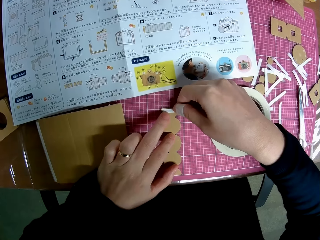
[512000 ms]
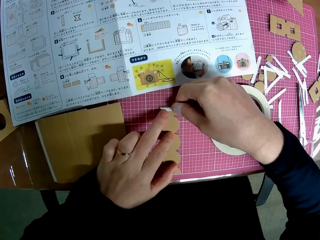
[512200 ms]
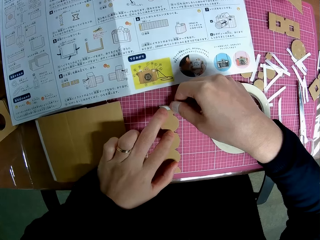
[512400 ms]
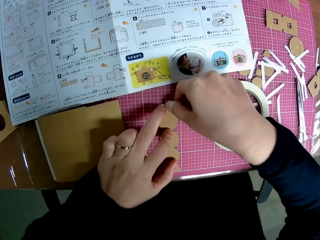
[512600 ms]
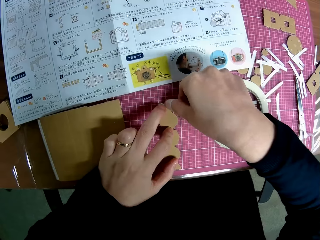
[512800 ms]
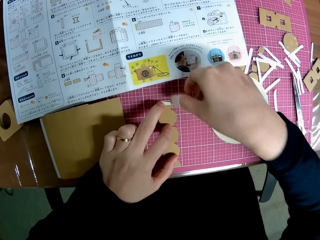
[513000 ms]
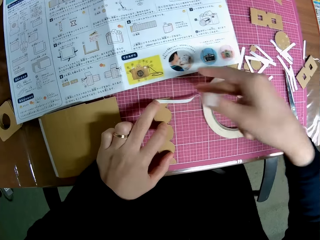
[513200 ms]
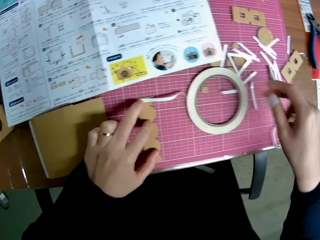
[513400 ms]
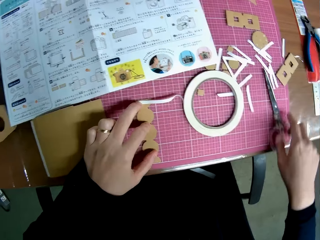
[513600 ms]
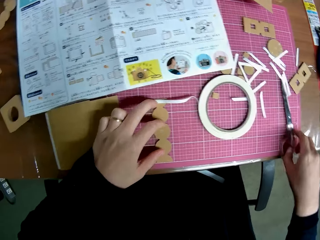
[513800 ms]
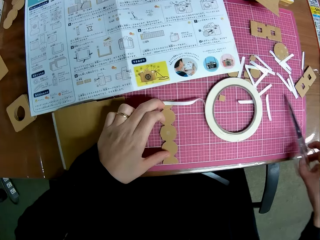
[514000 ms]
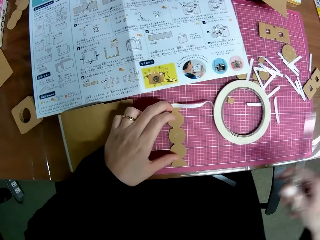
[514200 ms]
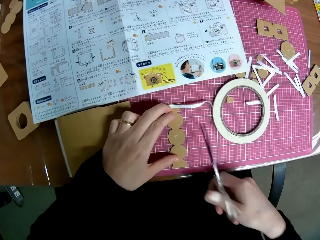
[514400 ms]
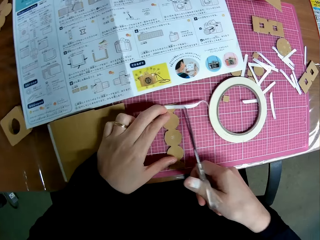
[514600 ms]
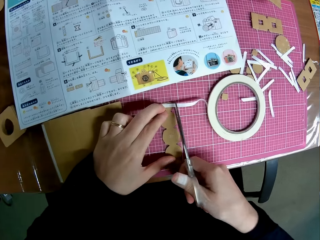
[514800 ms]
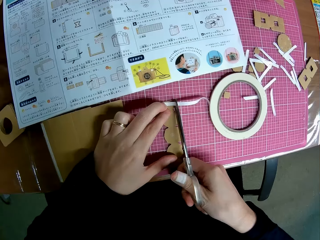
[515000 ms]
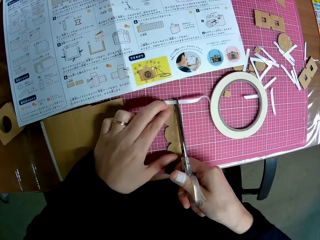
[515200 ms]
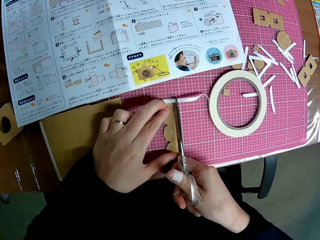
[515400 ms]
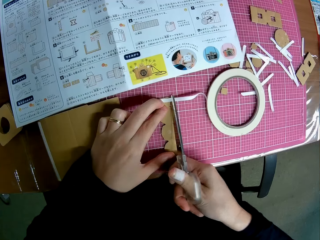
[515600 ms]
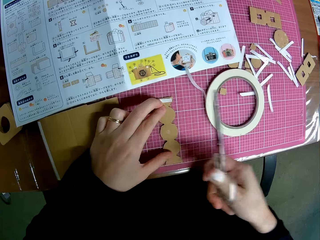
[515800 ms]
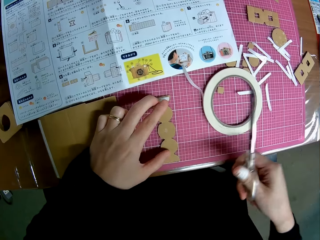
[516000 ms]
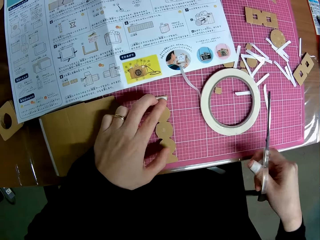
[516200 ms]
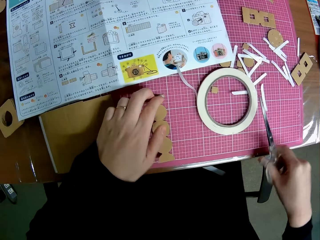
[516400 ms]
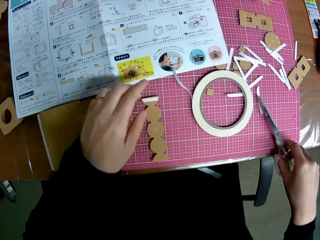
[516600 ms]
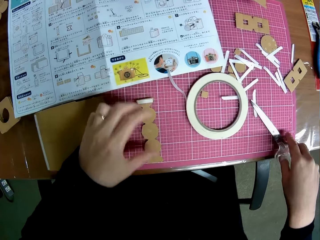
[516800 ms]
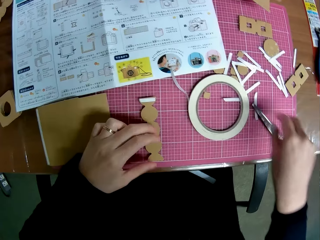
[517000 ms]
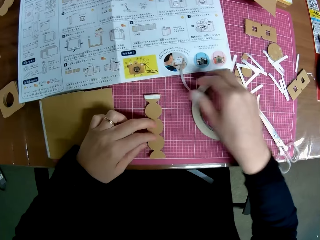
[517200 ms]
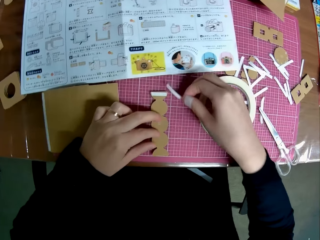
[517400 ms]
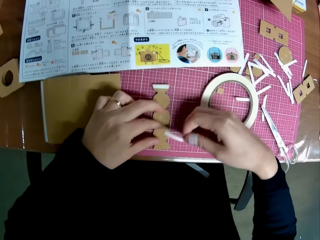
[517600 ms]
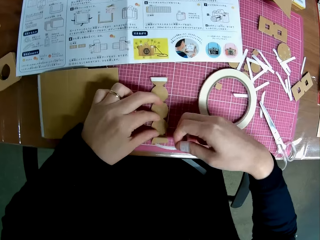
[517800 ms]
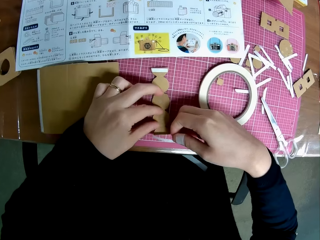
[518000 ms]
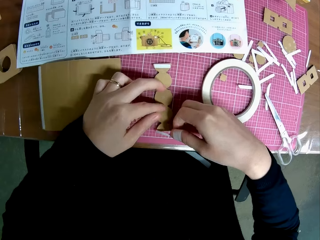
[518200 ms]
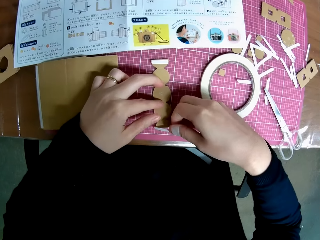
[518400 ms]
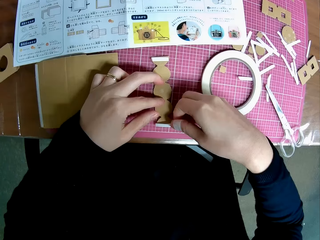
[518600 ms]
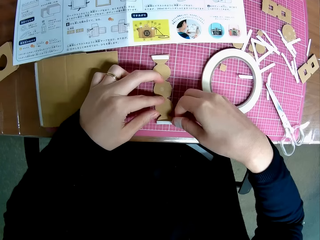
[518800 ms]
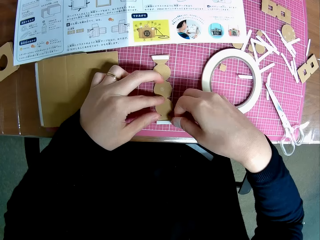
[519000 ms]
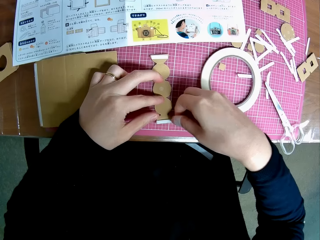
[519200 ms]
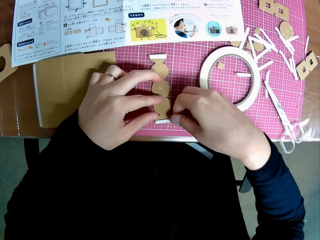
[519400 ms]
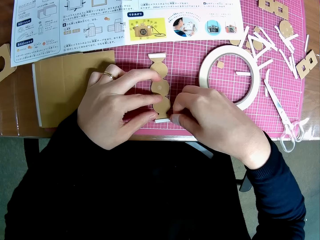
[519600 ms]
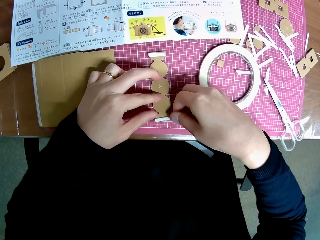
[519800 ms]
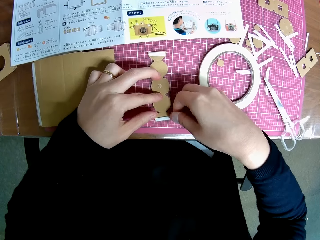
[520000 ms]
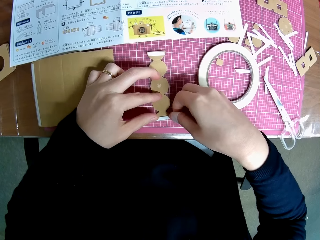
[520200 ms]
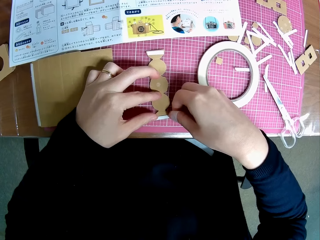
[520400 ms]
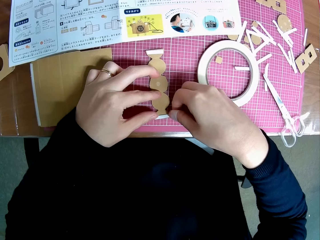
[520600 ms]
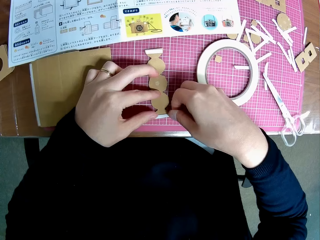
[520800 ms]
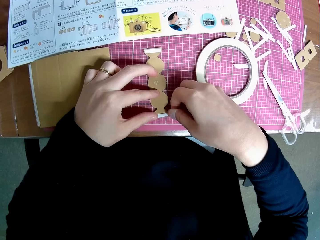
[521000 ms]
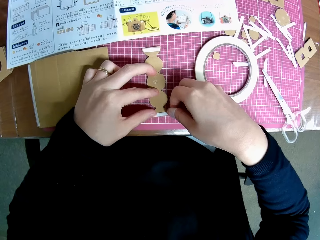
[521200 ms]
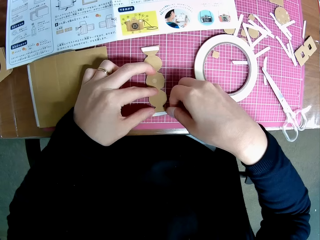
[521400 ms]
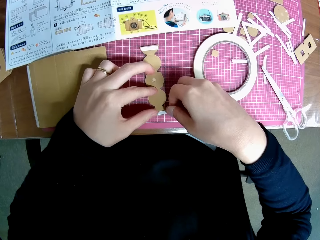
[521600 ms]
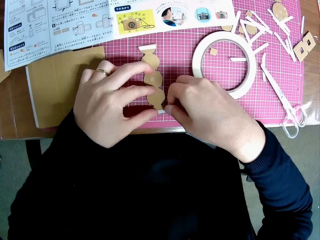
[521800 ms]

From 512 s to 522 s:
The camera wearer picks the scissors from the cutting mat. They stick the tape on the paper. They cut the double sided tape with the scissors. They drop the scissors on the cutting mat. They place the double sided tape on the bead-shaped piece. They pick the tape and stick the tape on the other end.

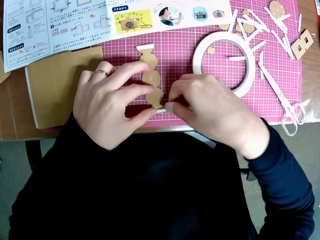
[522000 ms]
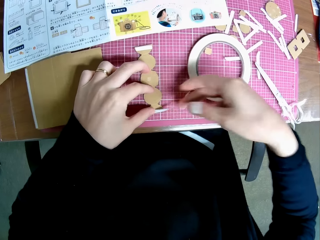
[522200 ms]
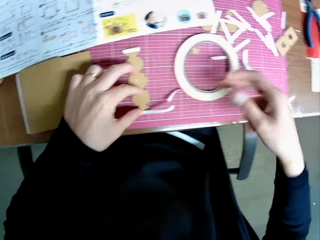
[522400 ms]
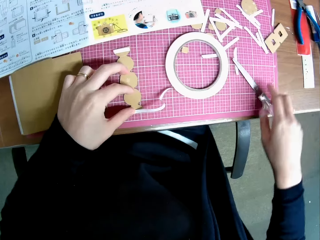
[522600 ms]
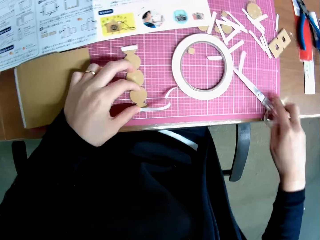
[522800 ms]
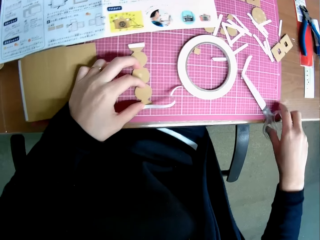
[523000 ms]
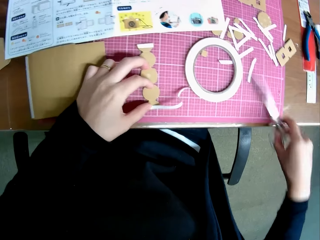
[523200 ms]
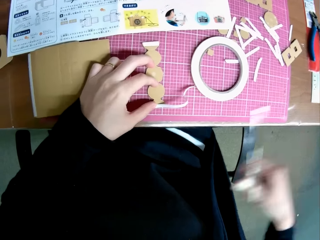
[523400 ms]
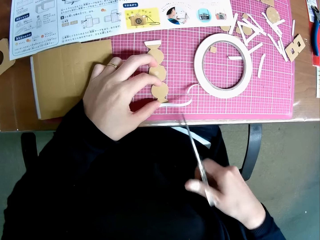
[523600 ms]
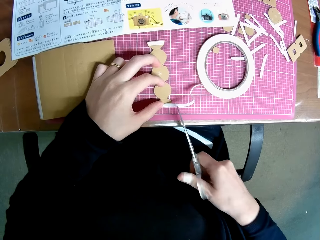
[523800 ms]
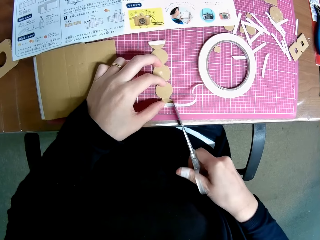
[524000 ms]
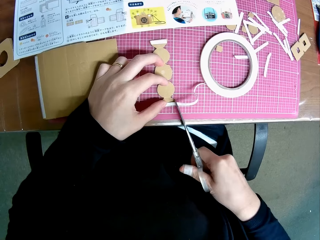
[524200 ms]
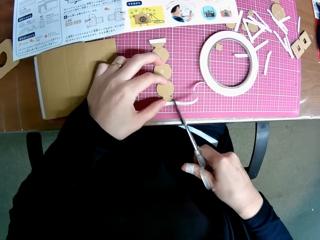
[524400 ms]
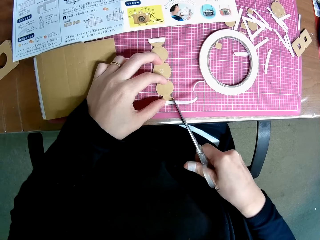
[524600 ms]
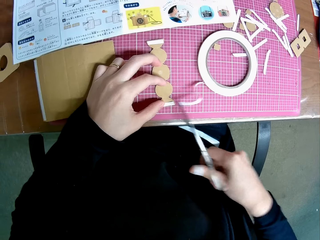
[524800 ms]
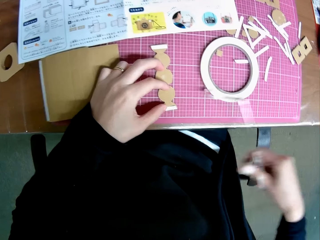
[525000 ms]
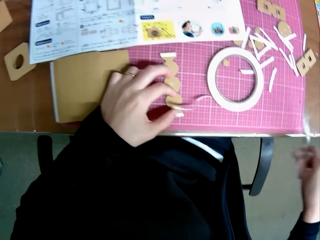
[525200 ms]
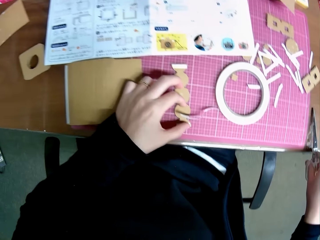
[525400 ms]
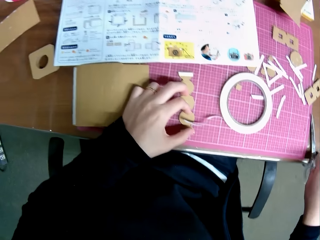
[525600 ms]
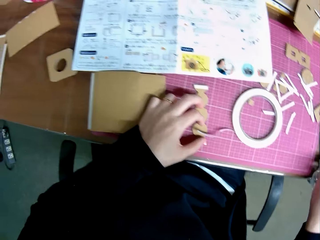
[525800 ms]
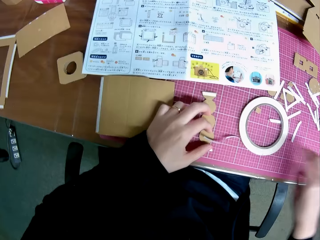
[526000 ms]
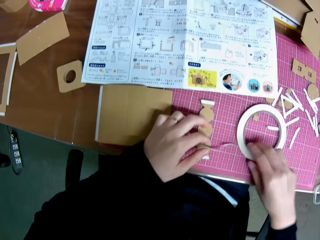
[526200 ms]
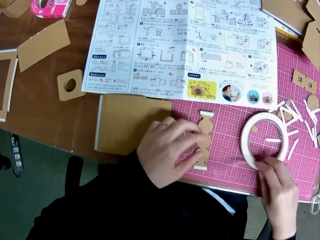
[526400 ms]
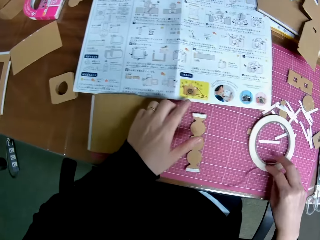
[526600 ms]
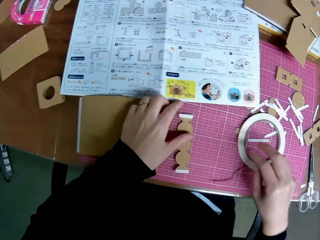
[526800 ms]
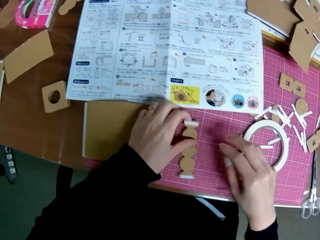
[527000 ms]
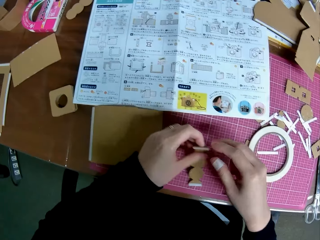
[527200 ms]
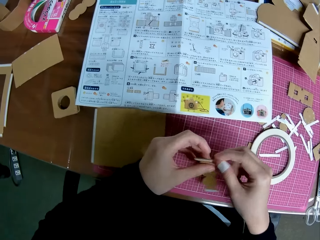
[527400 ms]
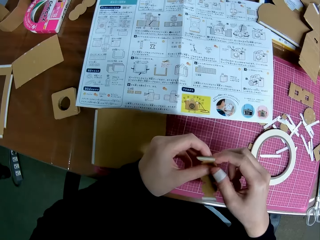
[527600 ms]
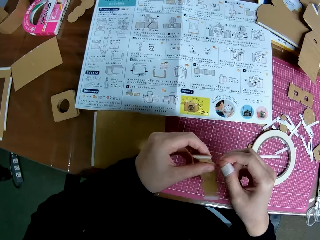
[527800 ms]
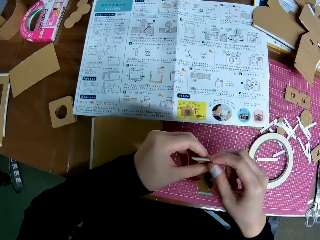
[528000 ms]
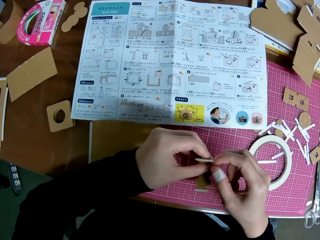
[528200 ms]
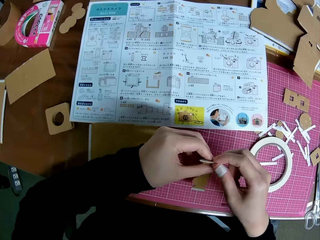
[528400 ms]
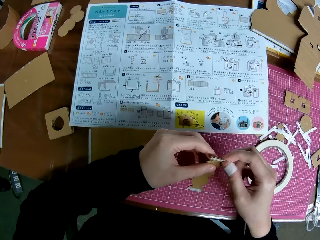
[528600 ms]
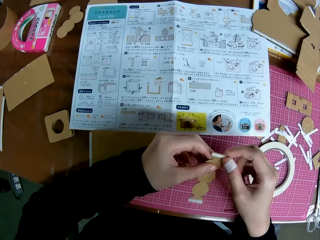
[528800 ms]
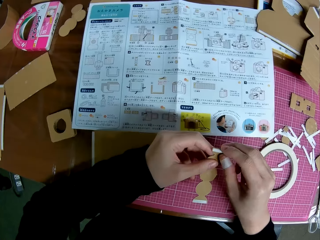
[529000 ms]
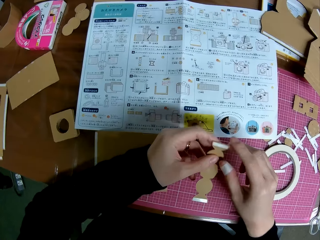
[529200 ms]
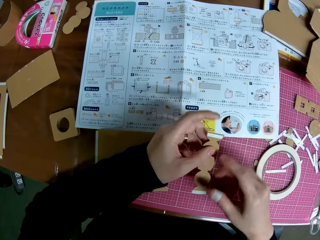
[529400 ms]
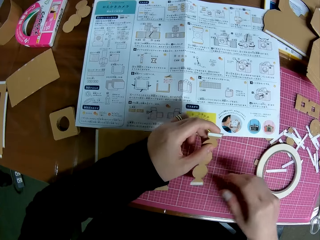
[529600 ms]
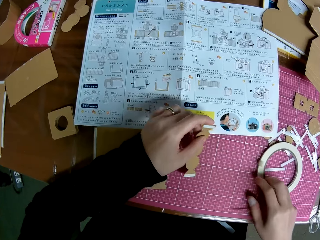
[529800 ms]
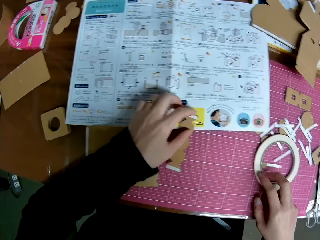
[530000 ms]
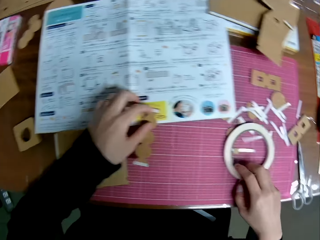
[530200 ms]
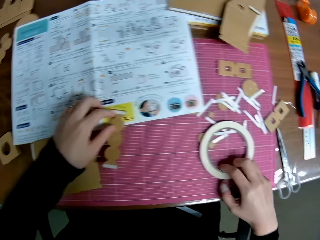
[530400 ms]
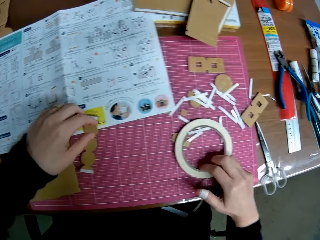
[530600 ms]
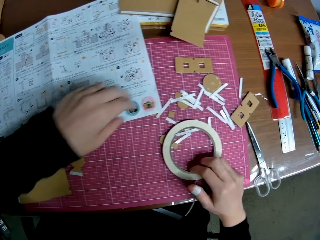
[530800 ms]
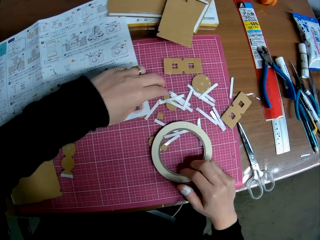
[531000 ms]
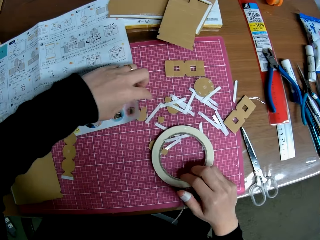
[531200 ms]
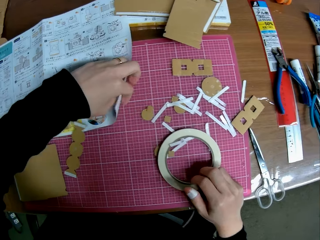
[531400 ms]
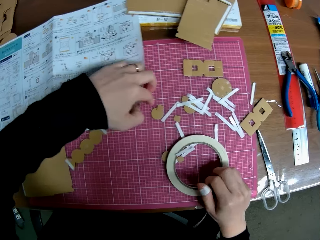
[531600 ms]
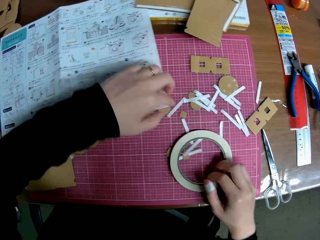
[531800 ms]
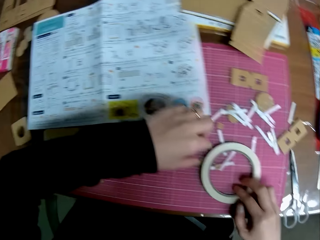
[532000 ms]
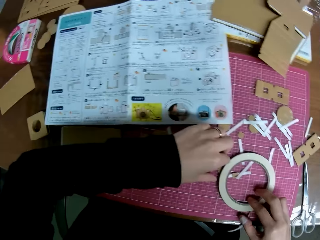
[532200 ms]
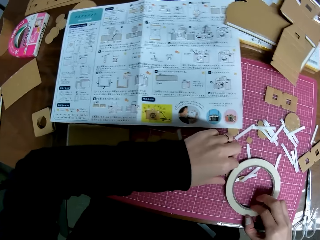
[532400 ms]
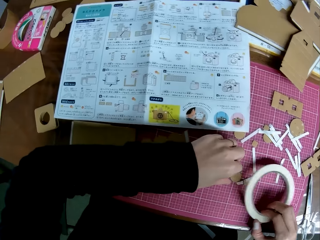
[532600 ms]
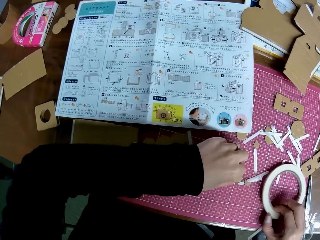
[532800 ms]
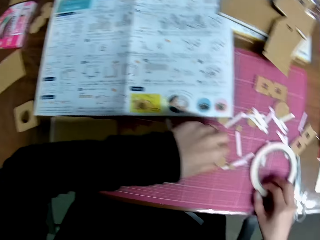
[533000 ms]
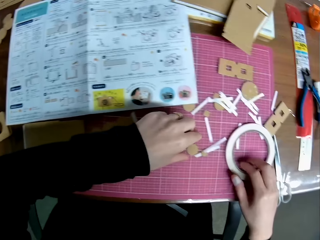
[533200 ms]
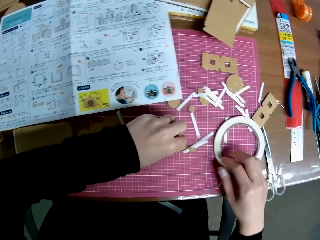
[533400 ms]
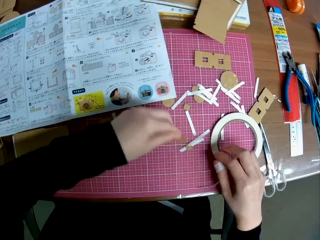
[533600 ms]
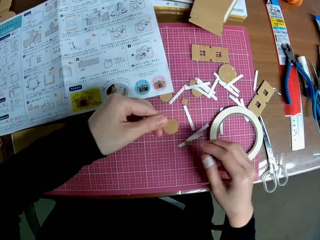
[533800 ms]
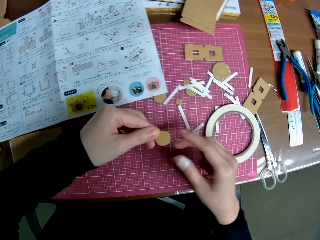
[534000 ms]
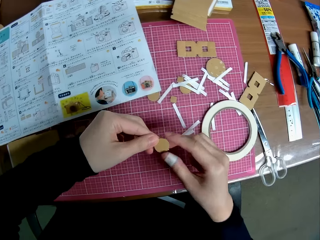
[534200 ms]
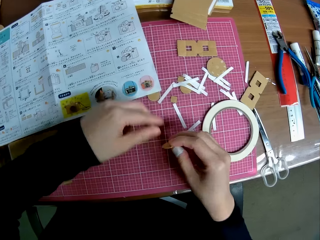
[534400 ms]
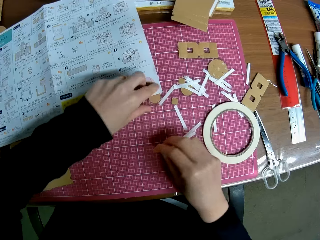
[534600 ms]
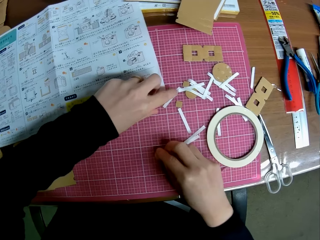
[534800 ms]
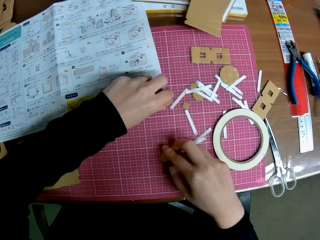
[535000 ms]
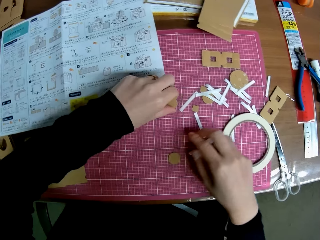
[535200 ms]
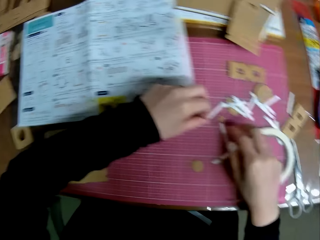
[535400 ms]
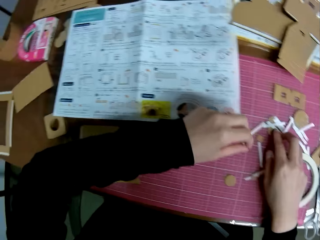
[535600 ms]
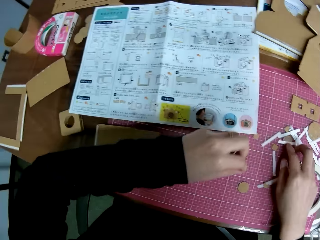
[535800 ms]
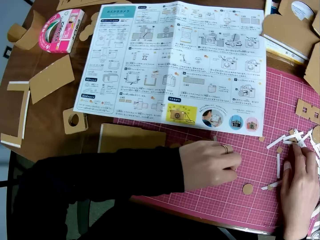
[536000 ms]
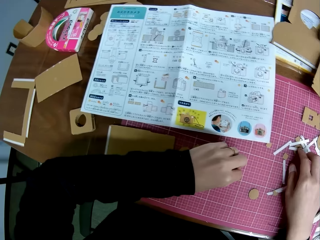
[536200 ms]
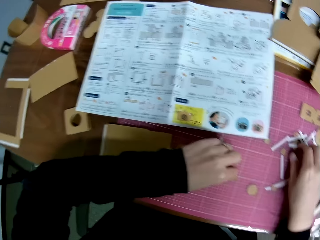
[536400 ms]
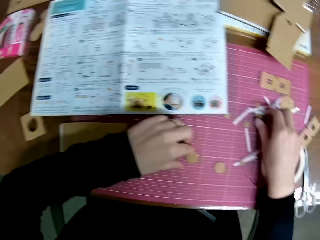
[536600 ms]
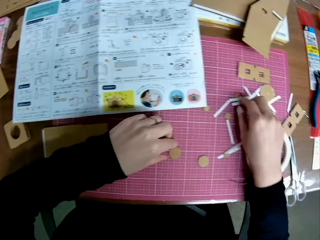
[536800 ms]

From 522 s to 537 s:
The camera wearer picks the scissors from the cutting mat again. They cut the double sided tape with the scissors. They drop the scissors on the cutting mat. They move the double sided tape roll along the surface of the cutting mat. They pick the bead-shaped piece from the cutting mat. They hold the paper. They drop the bead-shaped piece on the cutting mat. They touch the double sided tape roll. They put the paper down. They touch the blueprint on the table. They check under something. They move the double sided tape roll along the surface of the cutting mat. They pick a circular piece from the cutting mat. They drop the circular piece on the cutting mat again. They pick a smaller paper. They pick another circular piece from the cutting mat. They put it down.
